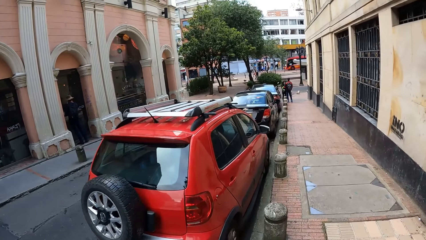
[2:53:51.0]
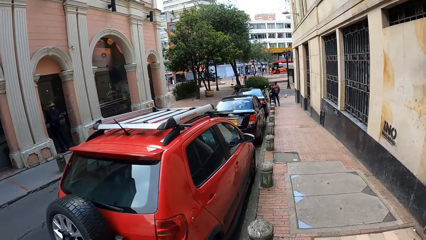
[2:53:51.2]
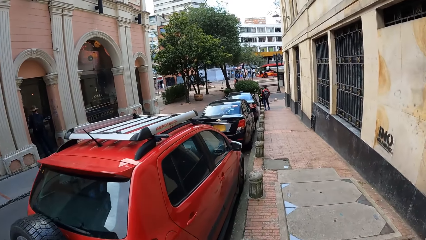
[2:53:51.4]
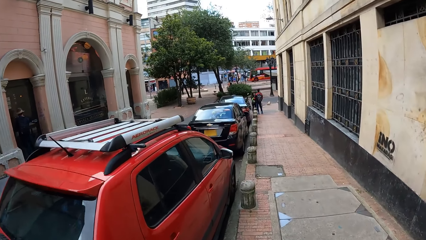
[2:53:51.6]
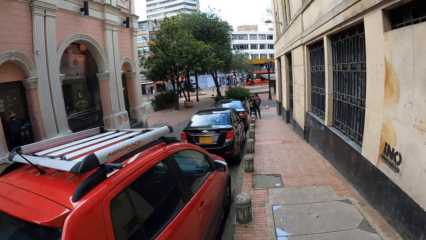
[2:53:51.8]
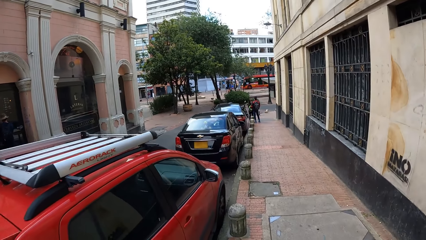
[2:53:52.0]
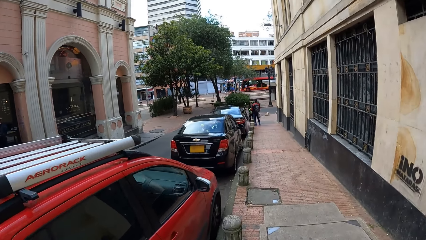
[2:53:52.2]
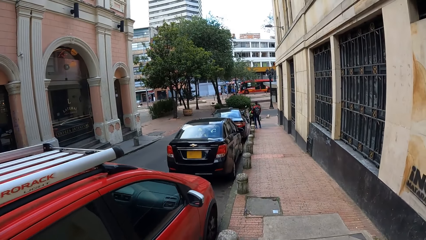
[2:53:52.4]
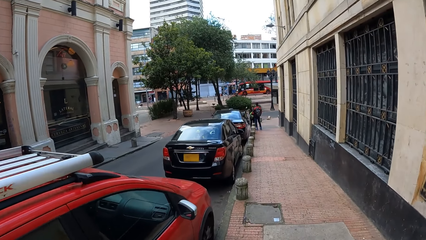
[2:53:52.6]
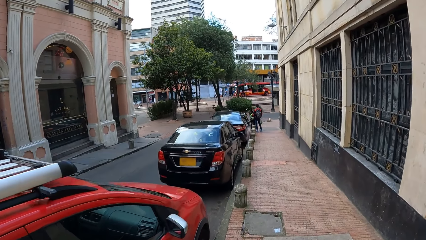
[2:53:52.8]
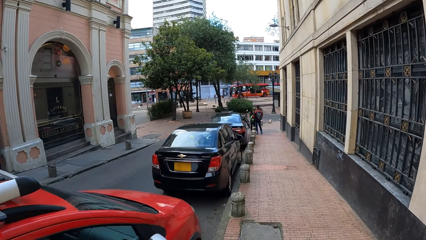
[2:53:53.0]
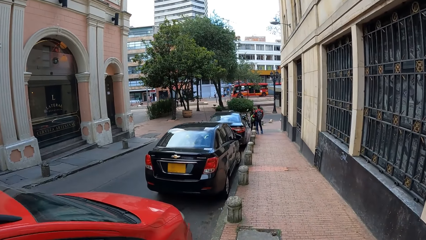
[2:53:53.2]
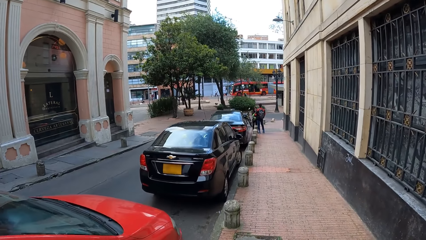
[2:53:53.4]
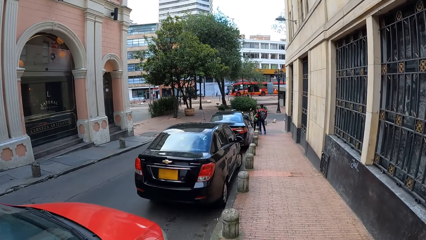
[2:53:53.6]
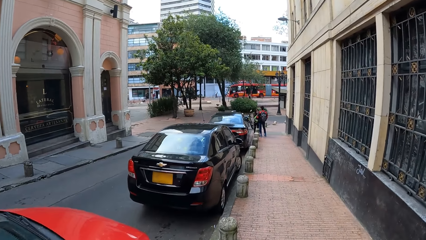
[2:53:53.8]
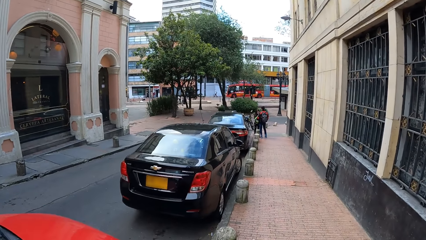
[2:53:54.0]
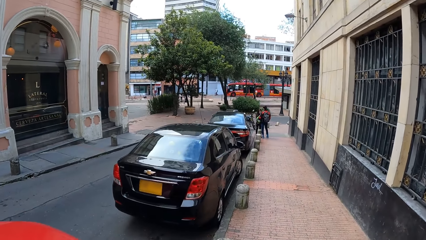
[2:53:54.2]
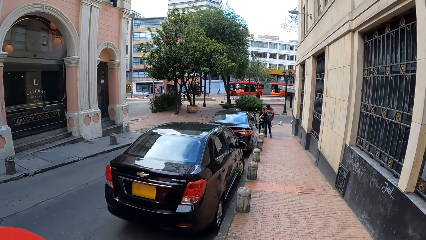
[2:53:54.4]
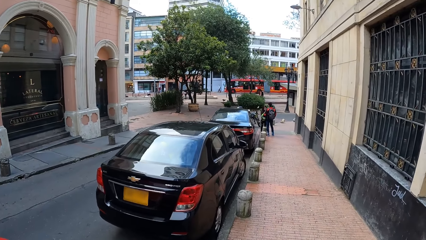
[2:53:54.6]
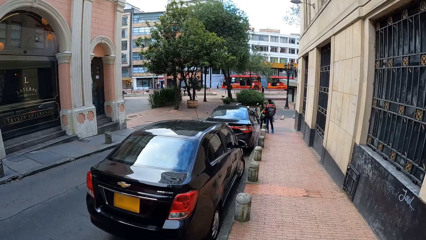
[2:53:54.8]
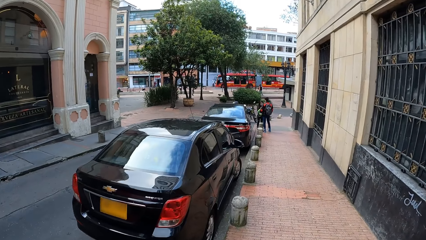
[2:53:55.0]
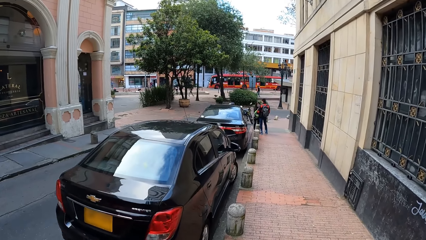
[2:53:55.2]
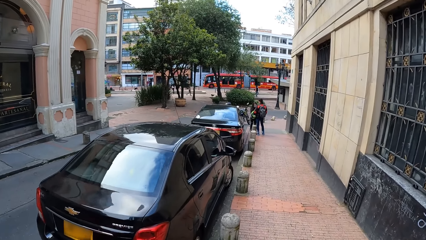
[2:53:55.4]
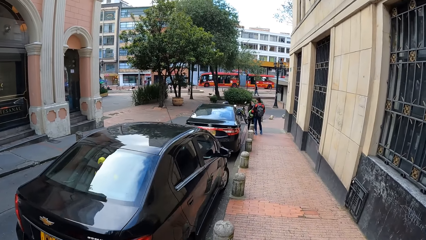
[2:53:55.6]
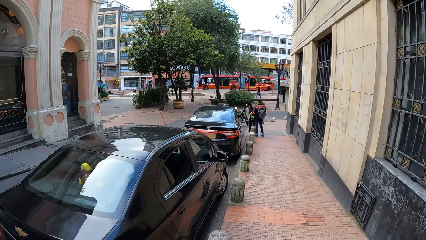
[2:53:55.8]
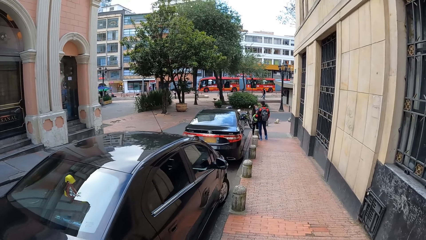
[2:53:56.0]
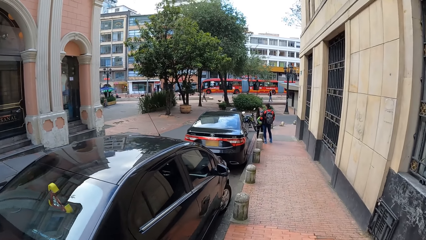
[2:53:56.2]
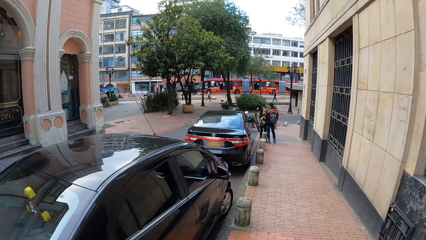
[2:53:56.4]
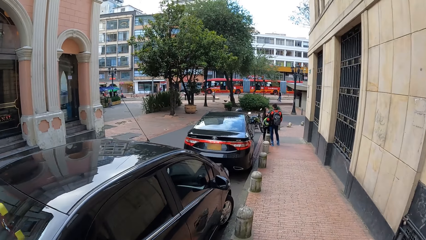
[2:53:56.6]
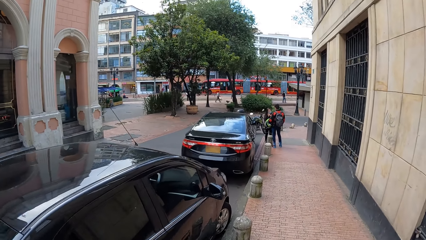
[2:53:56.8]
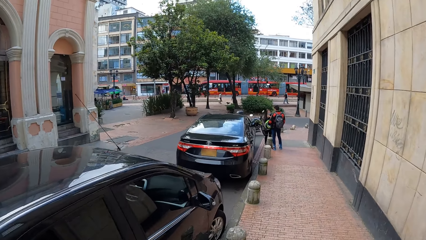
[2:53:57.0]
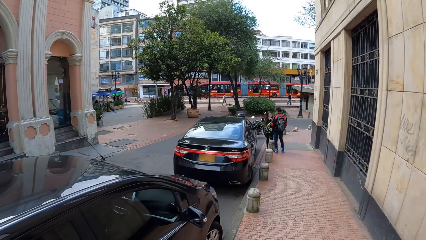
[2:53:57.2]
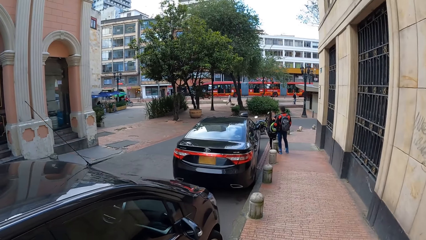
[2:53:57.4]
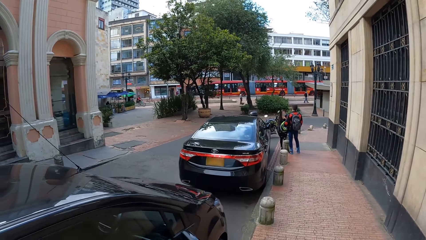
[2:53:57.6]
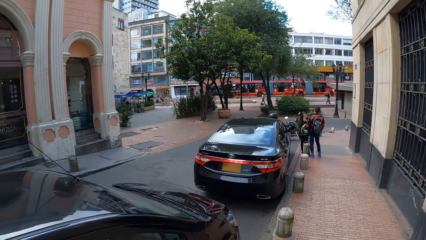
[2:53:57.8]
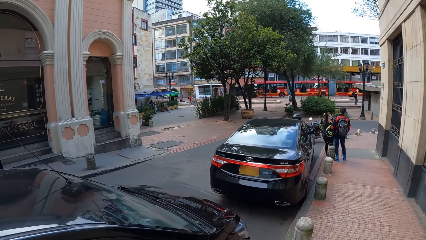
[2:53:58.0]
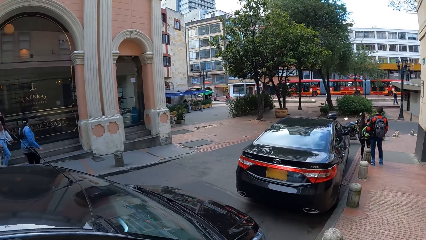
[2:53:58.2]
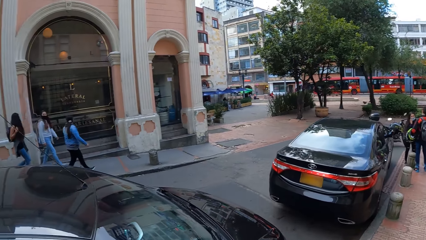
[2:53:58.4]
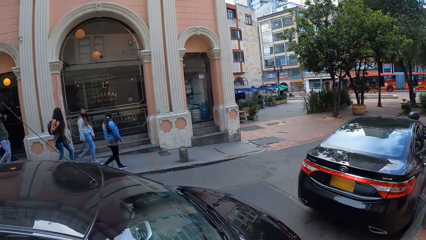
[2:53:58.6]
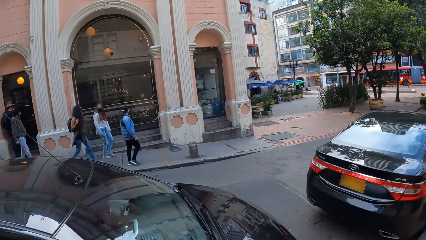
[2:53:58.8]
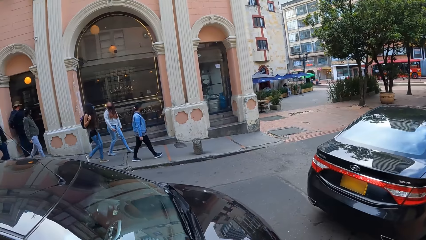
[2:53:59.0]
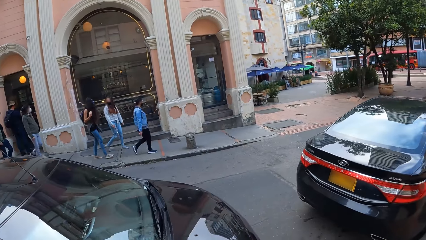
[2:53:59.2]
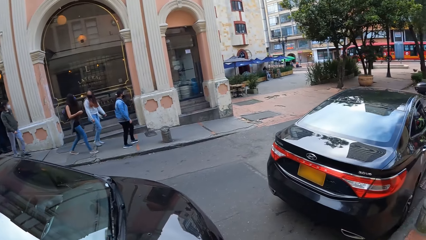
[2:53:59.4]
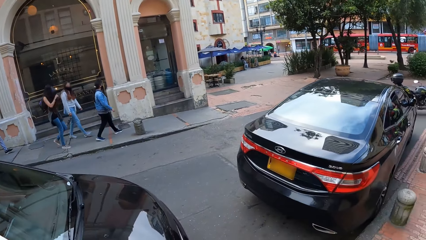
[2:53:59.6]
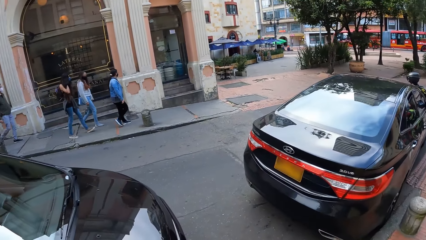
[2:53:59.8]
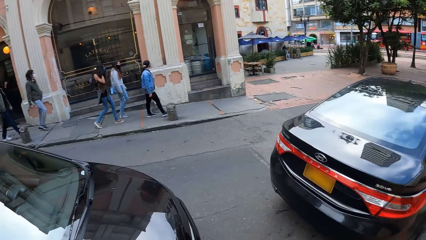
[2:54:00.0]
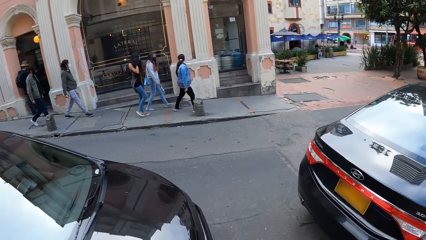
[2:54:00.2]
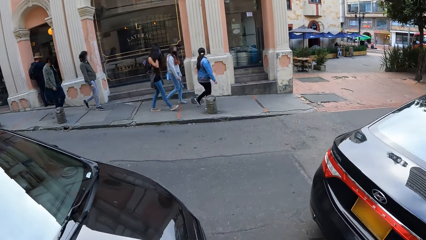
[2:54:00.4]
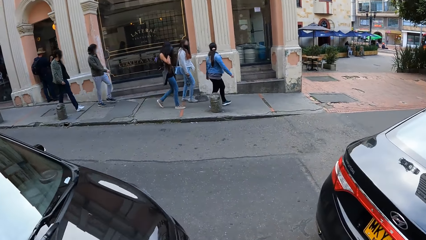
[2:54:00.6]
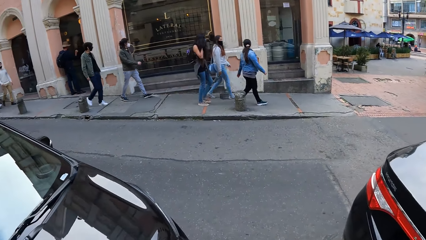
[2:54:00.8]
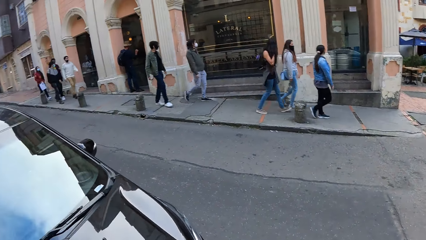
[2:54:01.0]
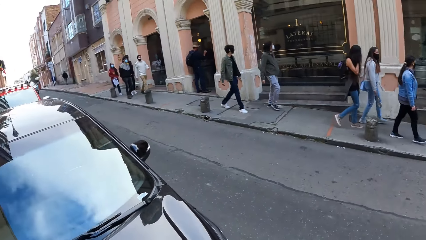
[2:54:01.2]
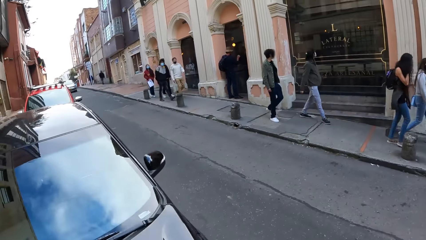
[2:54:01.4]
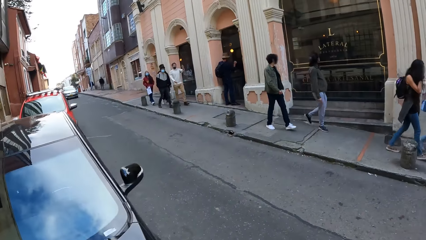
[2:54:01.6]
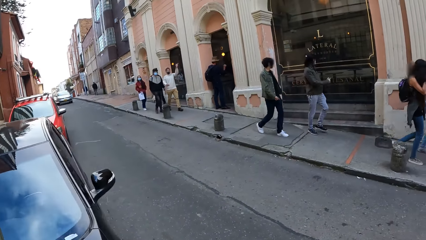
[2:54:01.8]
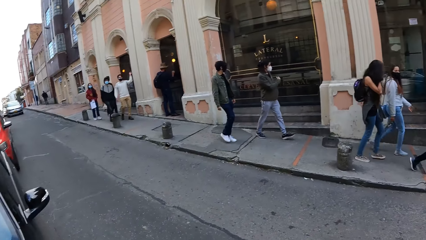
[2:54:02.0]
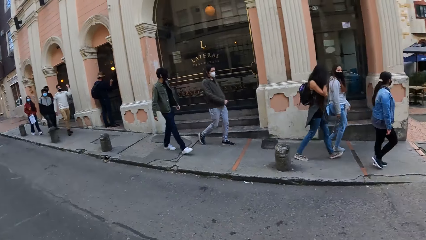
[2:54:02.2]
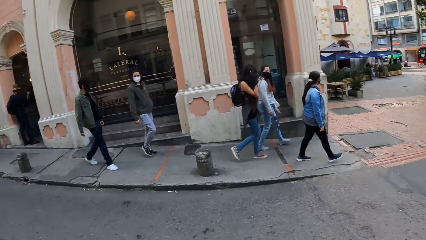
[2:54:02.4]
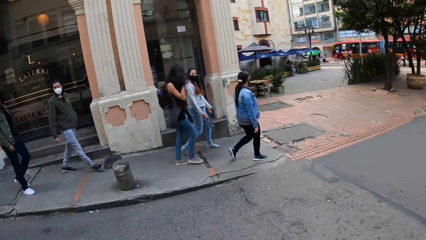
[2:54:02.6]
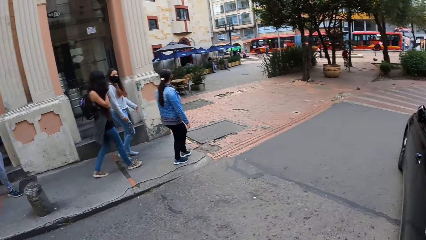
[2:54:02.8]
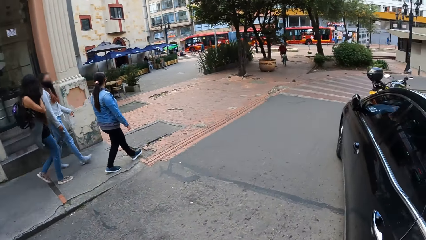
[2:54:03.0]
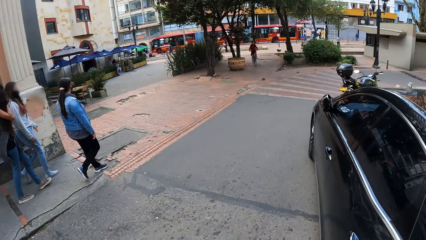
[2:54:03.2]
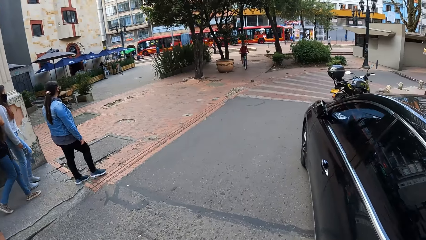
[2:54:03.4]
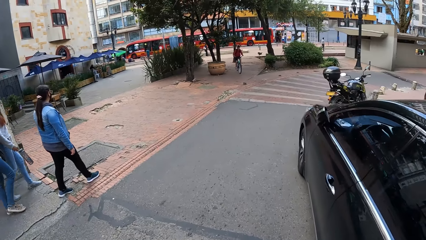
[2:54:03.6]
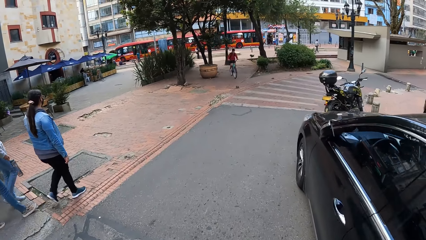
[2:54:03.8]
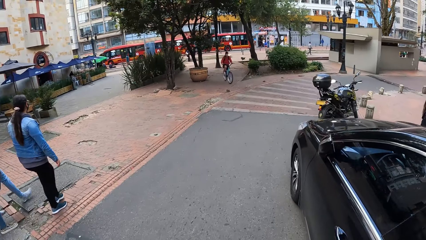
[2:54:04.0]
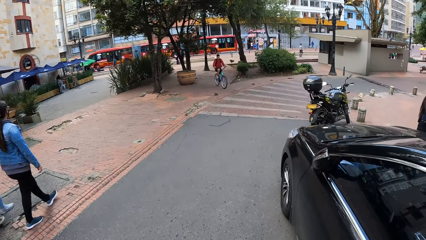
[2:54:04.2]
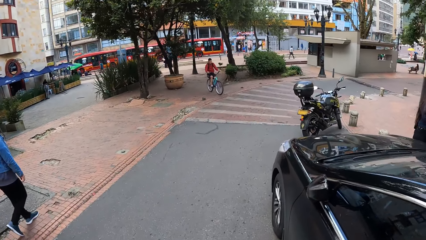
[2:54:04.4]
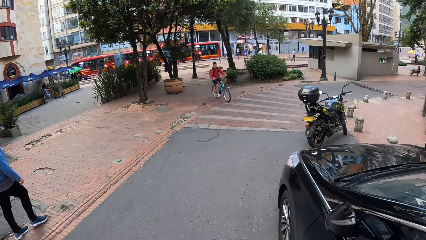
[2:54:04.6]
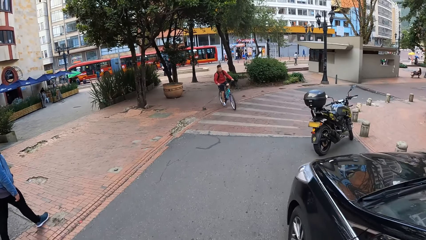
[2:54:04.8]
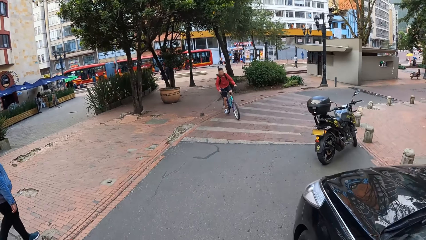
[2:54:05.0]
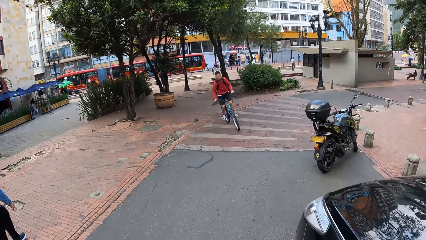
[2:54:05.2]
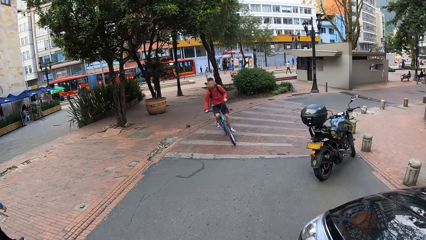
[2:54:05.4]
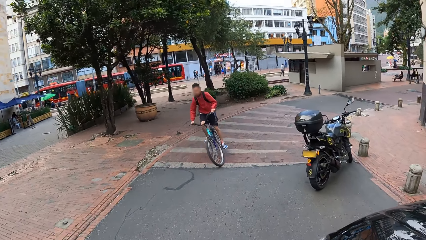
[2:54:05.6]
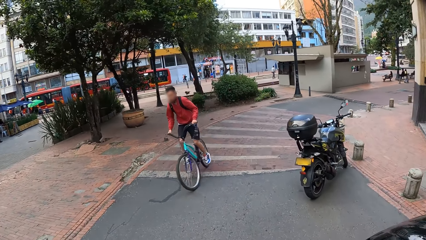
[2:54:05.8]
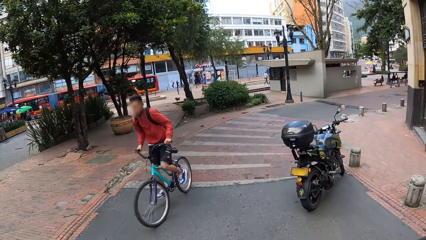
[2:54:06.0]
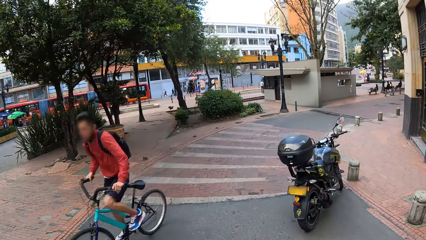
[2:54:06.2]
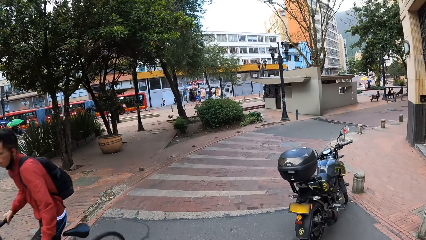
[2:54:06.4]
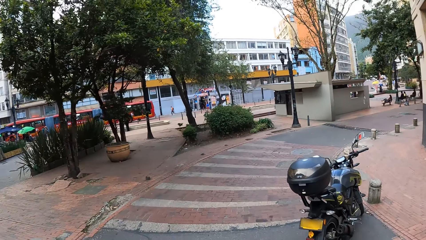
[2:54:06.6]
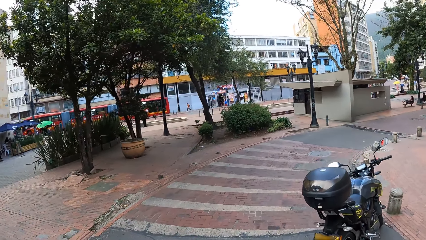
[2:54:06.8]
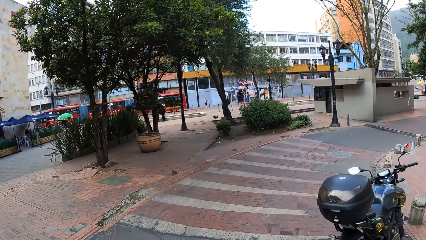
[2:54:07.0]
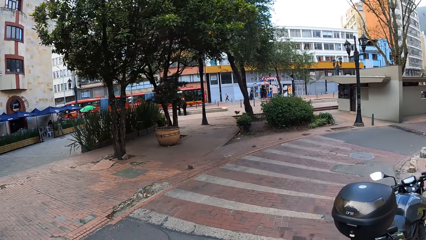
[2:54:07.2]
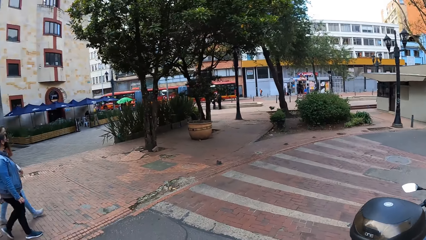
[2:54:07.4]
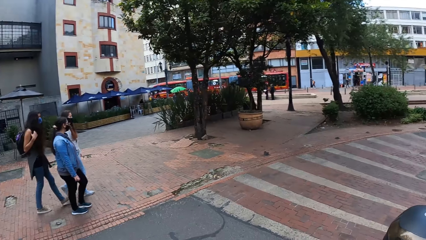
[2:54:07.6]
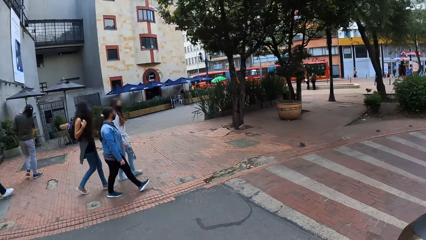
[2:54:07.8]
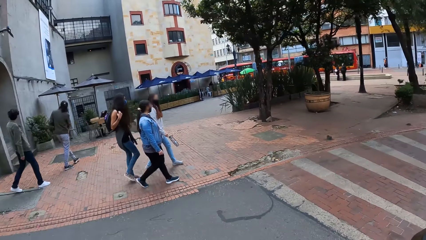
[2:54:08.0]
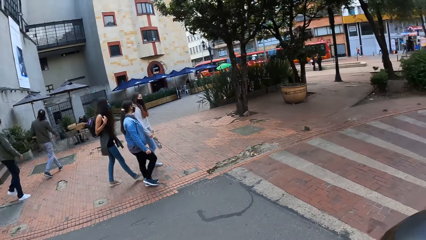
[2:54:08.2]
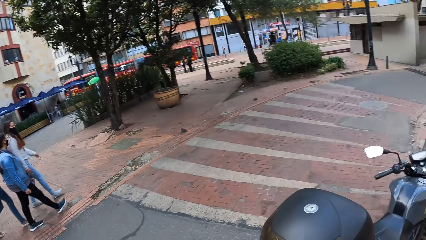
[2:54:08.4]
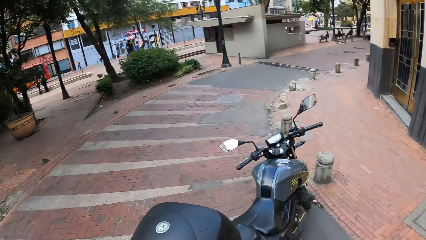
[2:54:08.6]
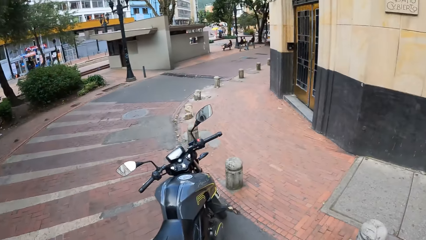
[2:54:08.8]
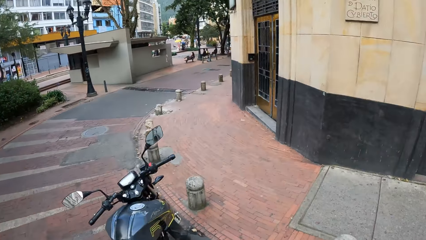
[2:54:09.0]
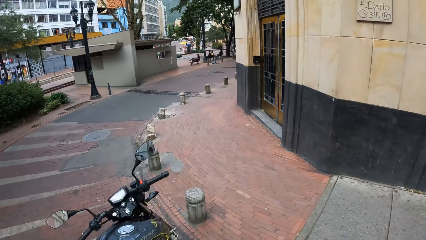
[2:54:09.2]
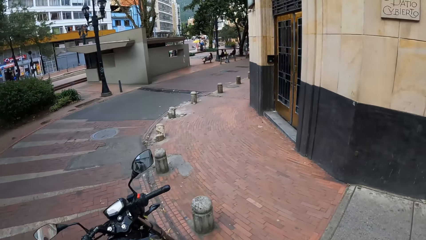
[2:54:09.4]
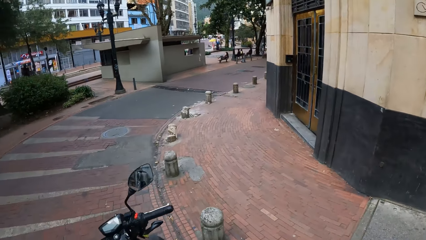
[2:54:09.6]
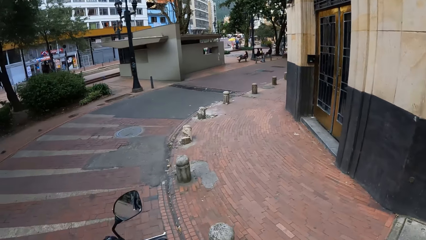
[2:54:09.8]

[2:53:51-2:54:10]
The camera wearer looks across the street. They look around the building. They look around the road. They walk on the road.
